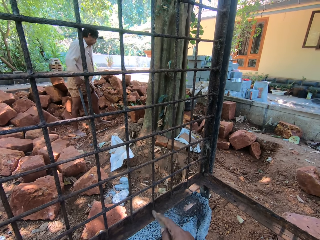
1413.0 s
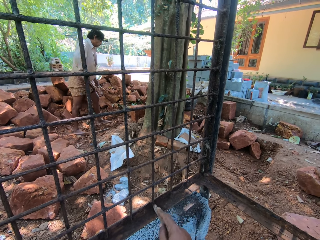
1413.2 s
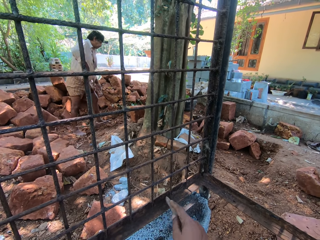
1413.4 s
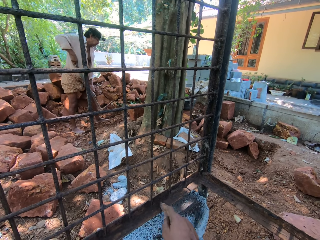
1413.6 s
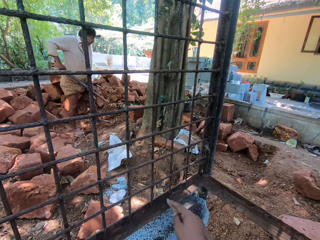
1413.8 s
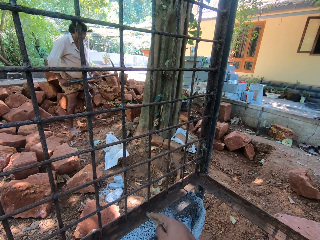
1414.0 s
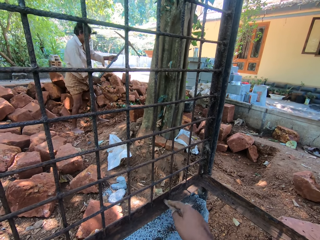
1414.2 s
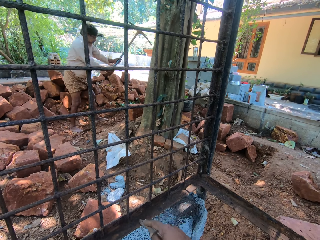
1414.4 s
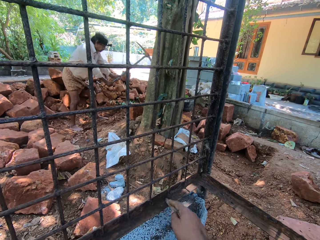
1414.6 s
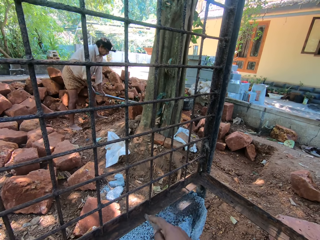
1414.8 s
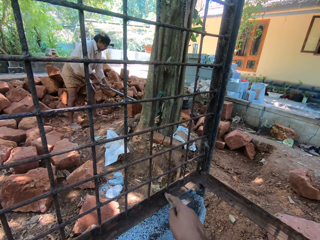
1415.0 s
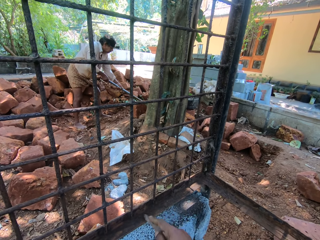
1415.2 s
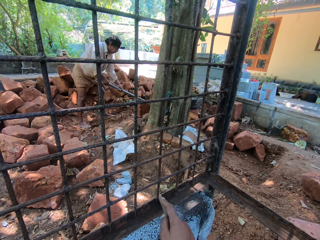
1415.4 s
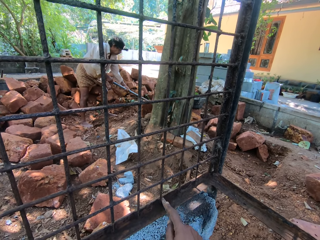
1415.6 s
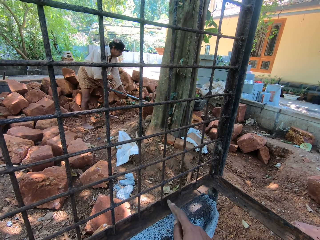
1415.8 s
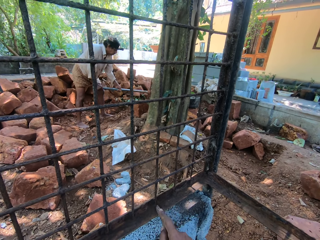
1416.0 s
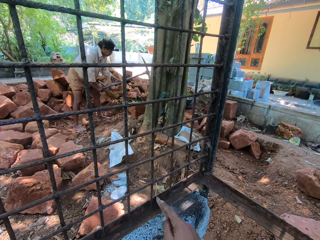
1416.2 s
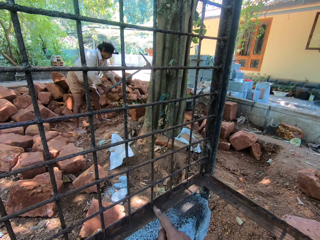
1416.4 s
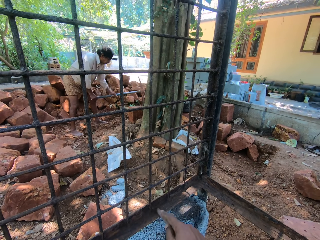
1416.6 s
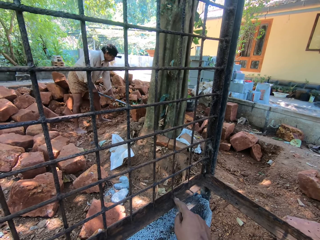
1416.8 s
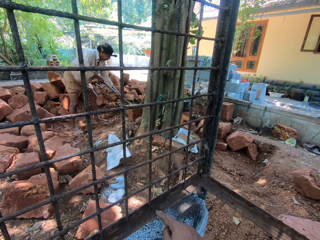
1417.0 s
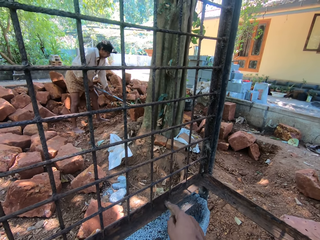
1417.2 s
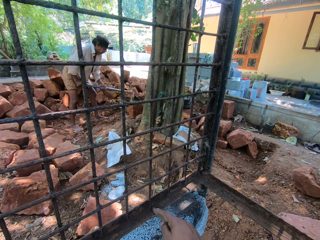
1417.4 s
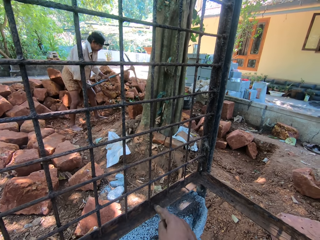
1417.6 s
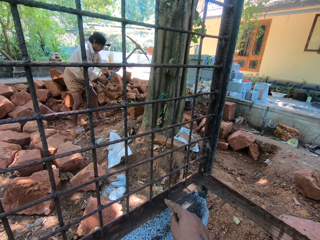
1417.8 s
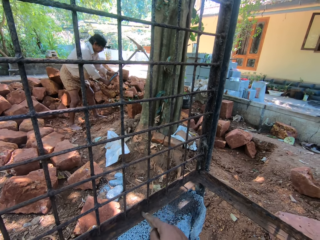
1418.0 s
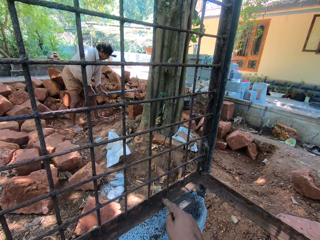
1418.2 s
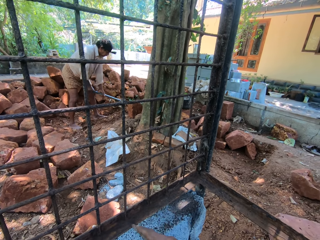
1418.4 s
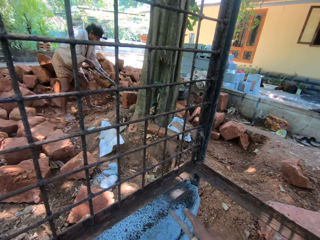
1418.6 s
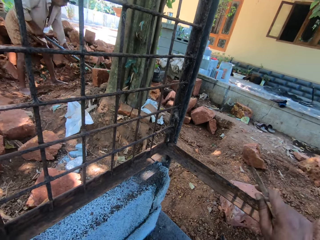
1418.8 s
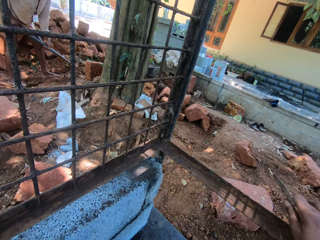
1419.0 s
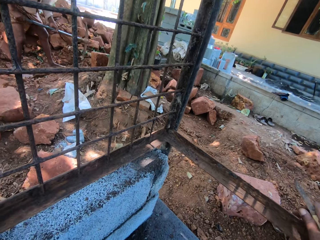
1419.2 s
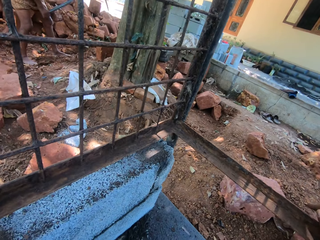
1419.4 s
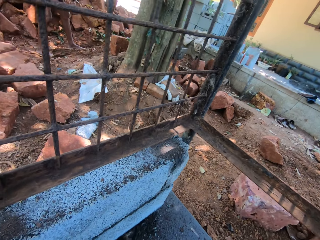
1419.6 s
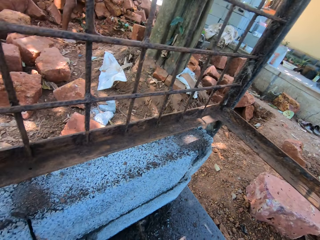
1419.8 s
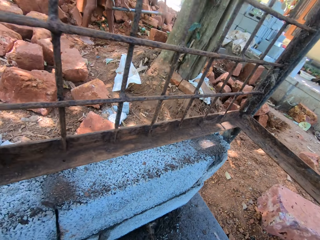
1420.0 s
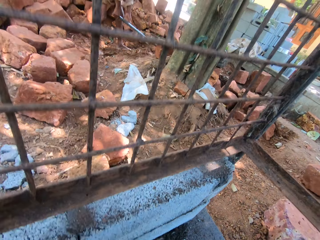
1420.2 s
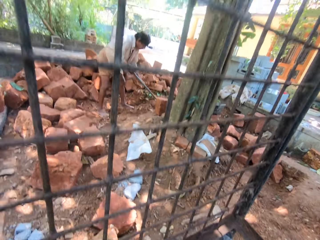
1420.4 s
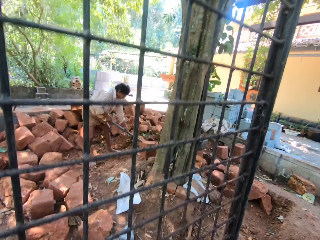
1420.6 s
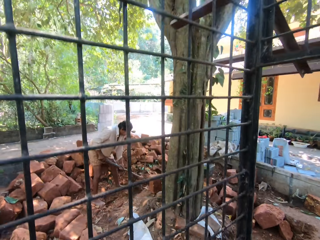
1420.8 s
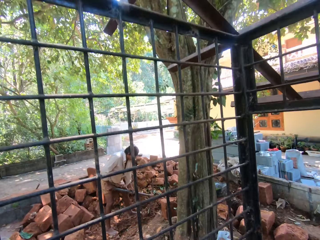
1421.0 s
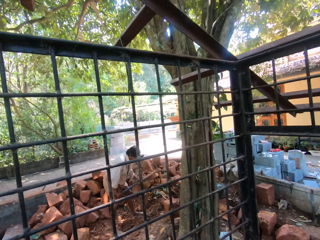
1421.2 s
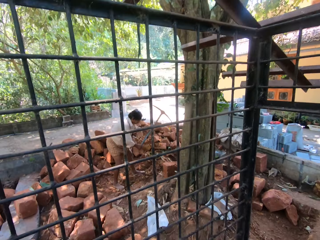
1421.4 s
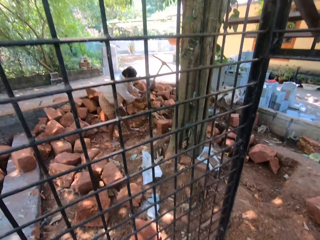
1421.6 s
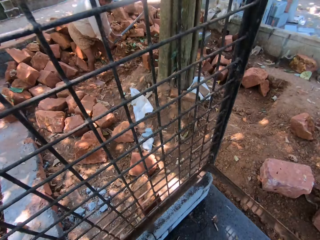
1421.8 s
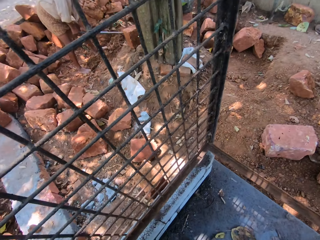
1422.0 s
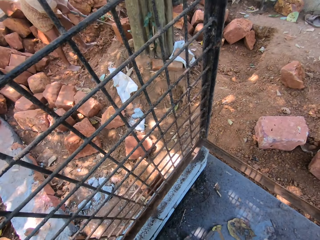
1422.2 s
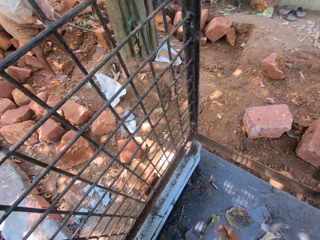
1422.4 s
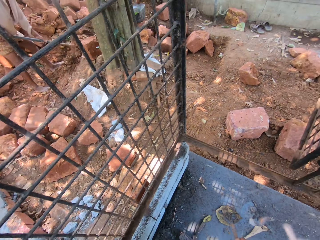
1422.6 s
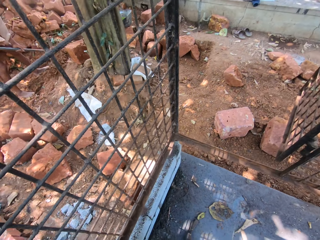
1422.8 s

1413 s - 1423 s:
A man lifts a pickaxe. The man digs the ground with the pickaxe. The camera wearer scrapes a metallic structure with a piece of metal. They look around.

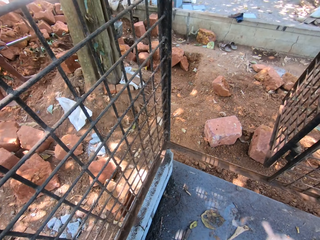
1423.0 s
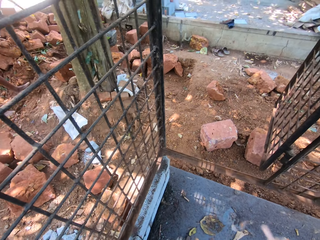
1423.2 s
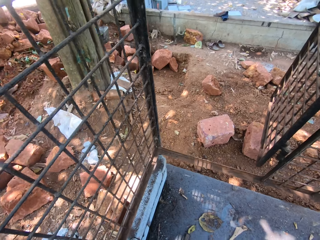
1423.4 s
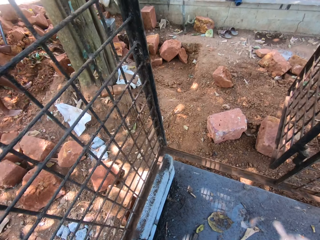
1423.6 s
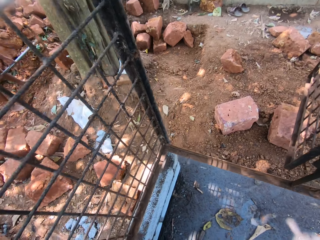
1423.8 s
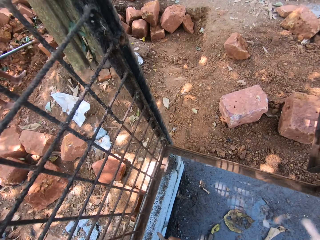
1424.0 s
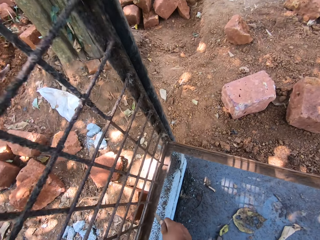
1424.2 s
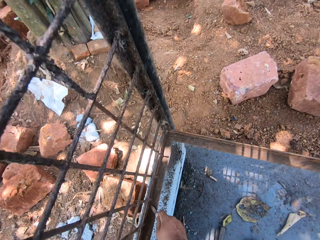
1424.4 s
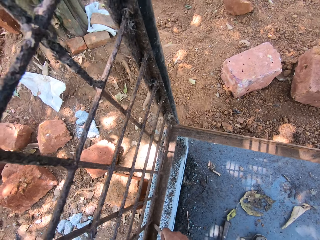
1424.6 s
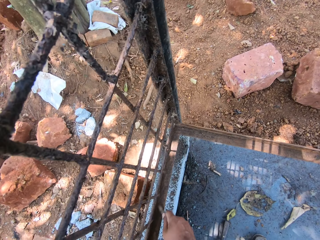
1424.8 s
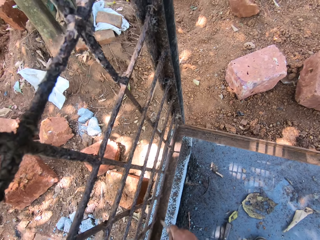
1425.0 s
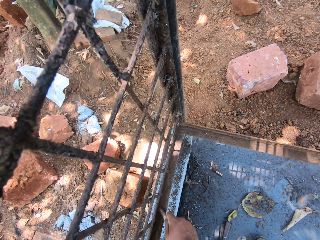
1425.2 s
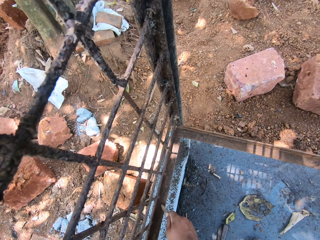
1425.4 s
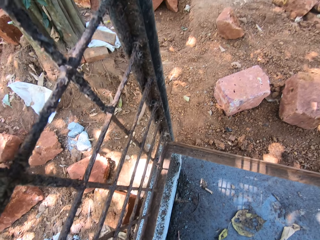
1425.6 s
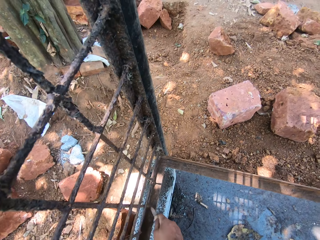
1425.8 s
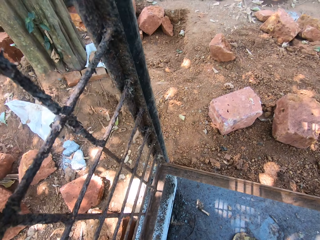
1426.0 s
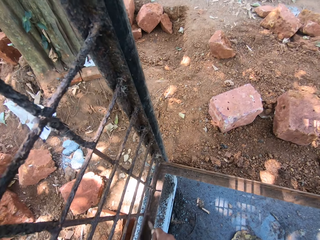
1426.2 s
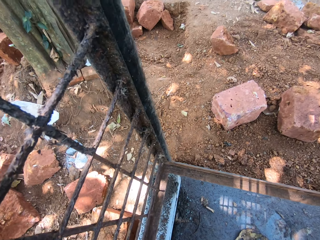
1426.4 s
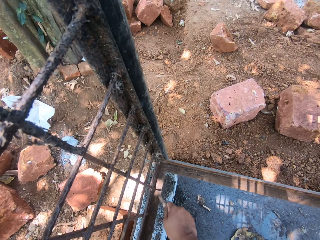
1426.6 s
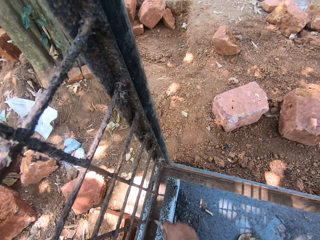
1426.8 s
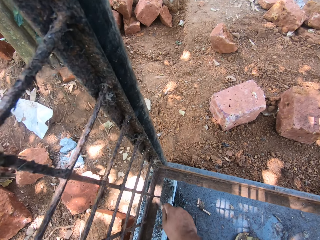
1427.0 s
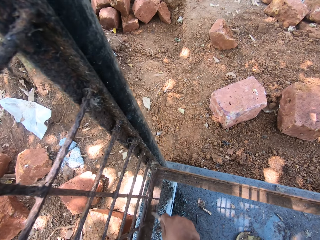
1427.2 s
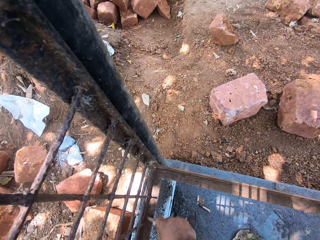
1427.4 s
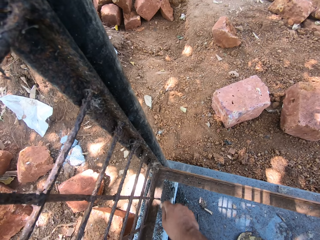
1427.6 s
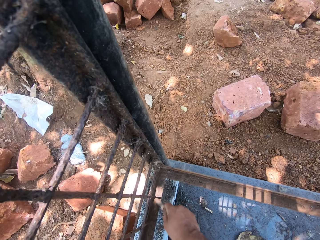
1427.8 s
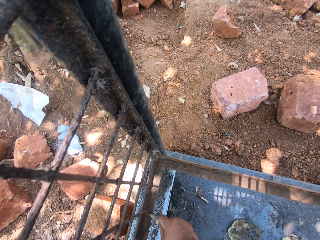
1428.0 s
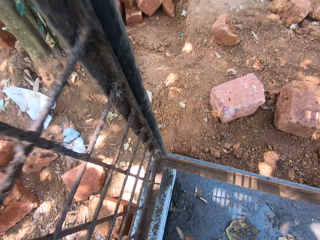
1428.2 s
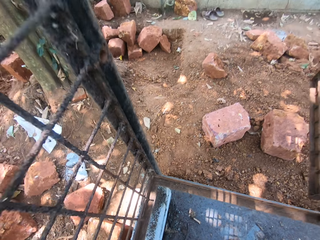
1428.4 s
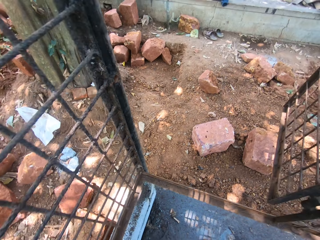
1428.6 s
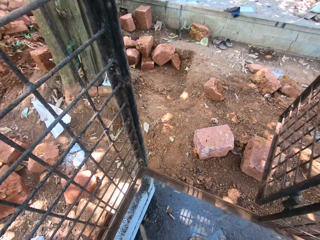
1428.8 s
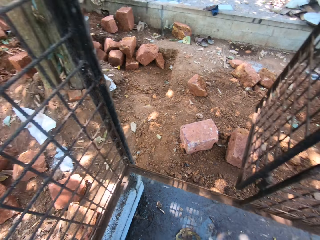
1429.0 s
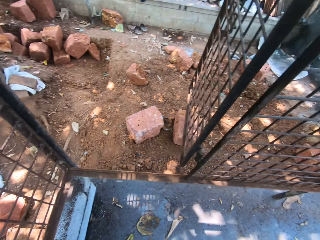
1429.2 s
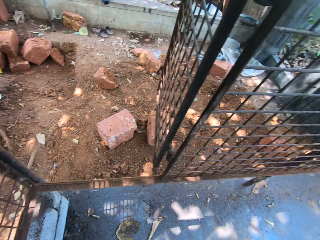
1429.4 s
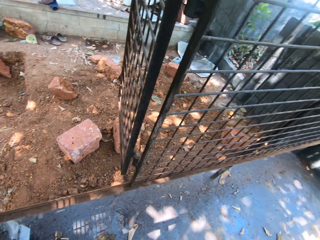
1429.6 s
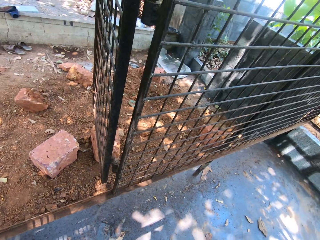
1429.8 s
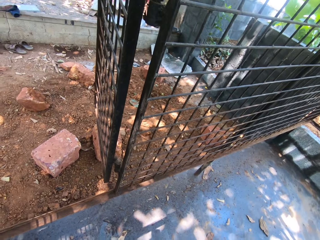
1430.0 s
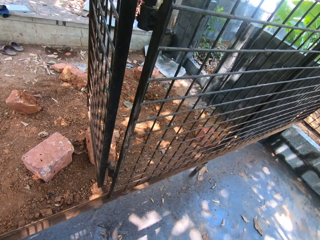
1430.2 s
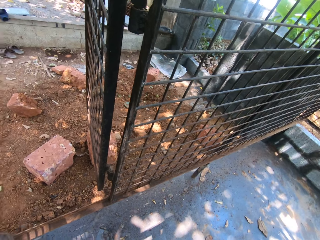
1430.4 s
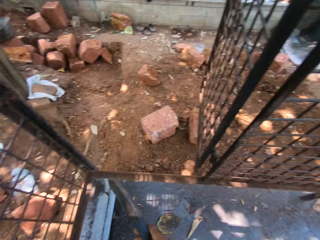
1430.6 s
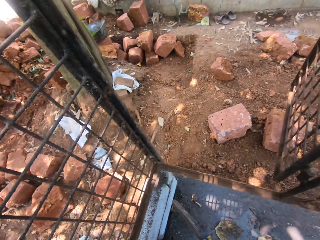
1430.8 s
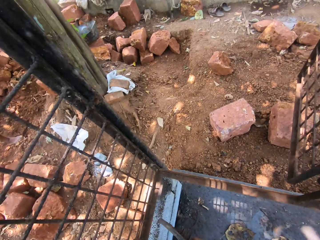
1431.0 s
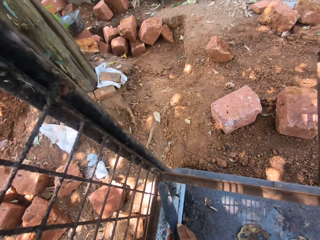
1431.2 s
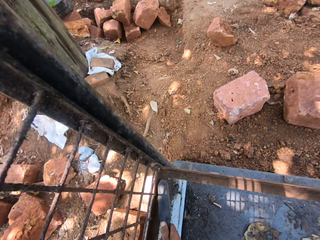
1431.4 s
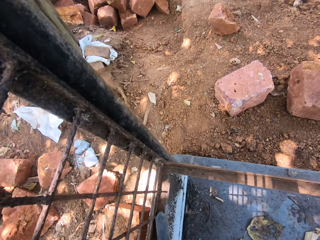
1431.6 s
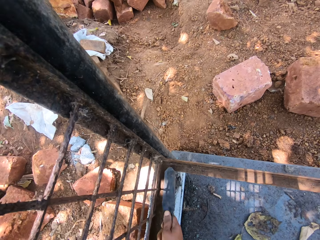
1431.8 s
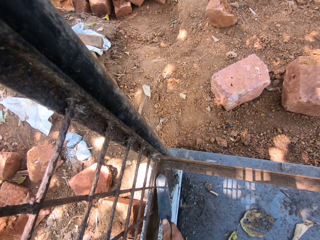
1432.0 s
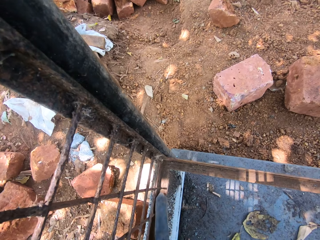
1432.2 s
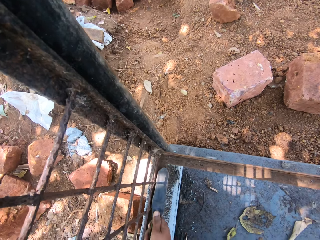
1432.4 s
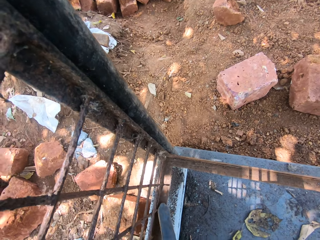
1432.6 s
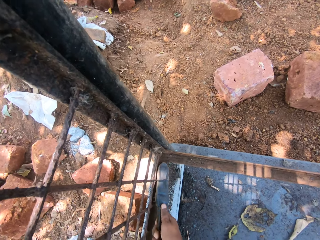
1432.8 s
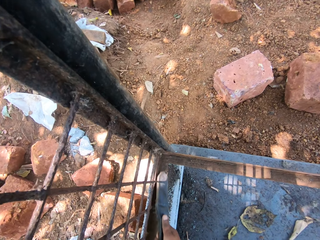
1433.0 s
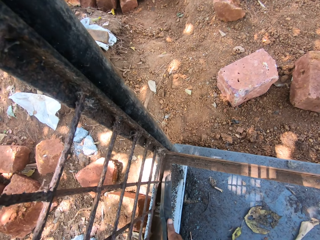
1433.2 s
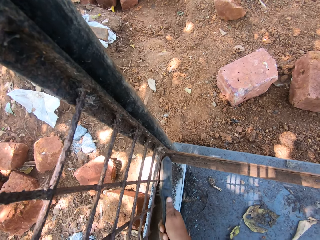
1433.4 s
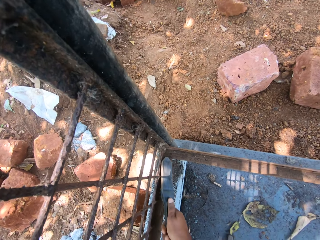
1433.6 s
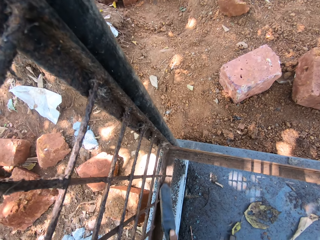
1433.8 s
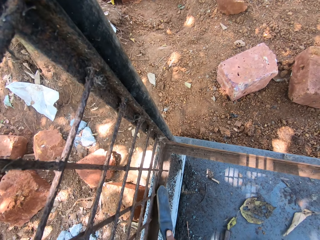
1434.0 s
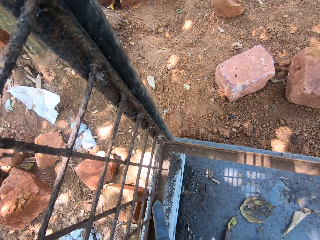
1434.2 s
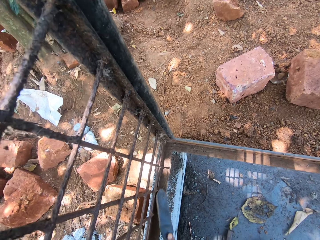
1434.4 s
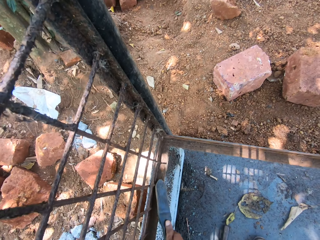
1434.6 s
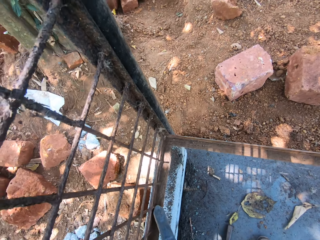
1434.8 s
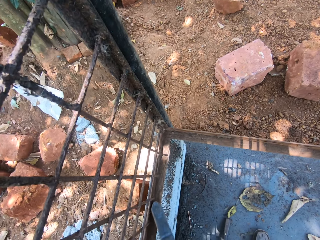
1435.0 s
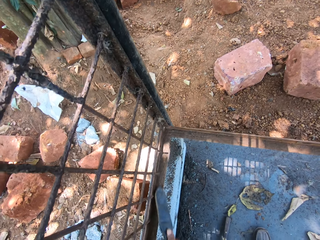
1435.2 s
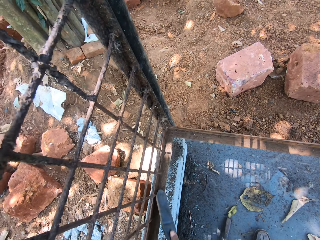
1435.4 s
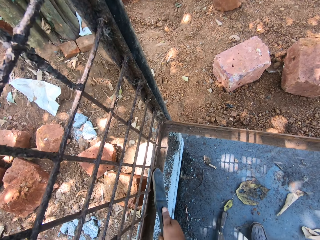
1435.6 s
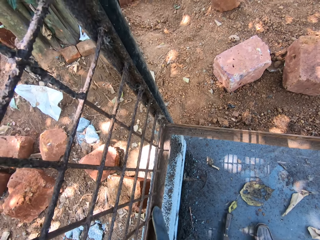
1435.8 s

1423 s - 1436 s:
The camera wearer scrapes a metallic structure or metal with a piece of metal. They look around. They clean the metal with a brush. They scrape the metallic structure with the piece of metal.
